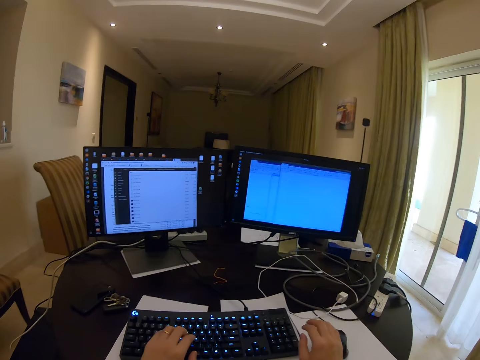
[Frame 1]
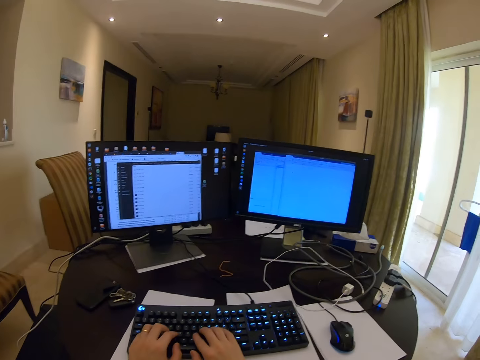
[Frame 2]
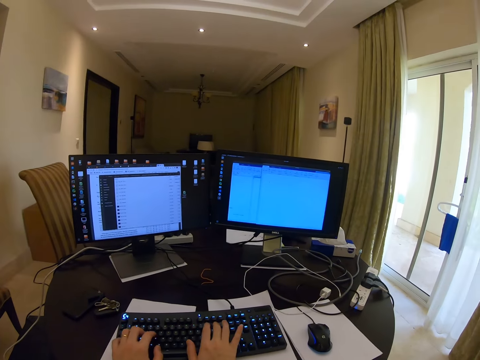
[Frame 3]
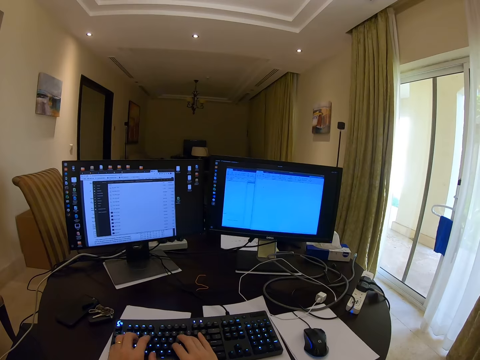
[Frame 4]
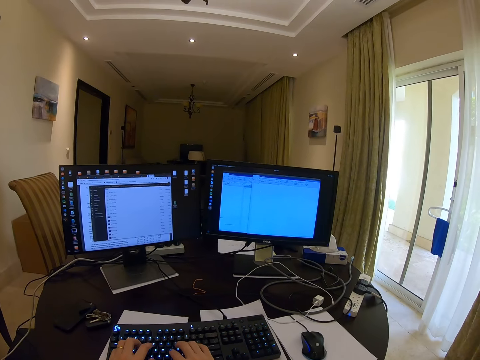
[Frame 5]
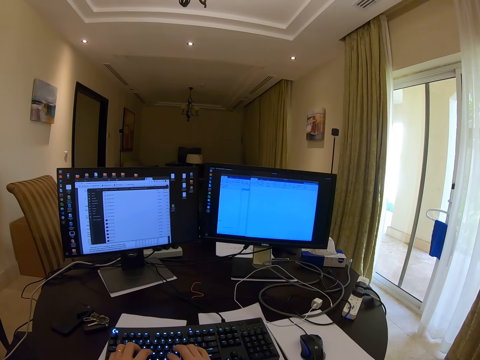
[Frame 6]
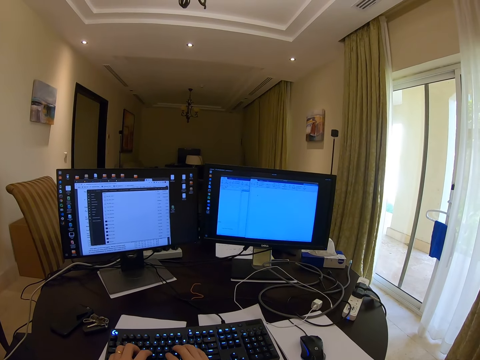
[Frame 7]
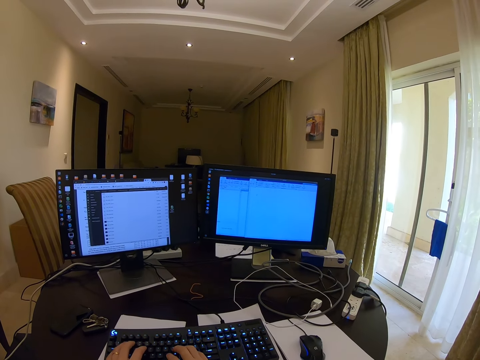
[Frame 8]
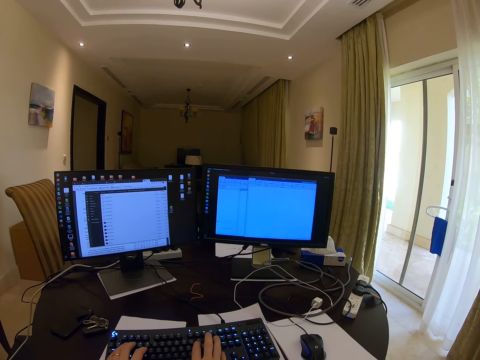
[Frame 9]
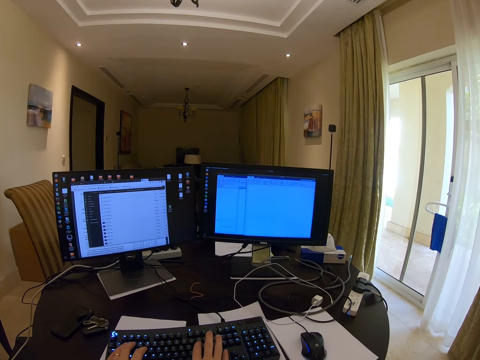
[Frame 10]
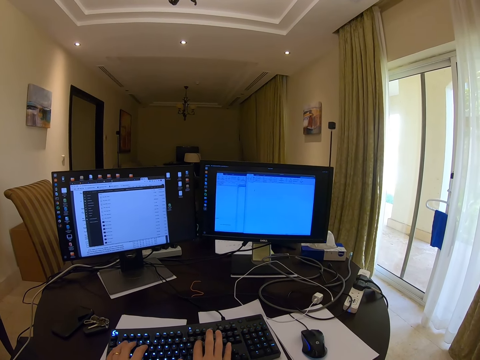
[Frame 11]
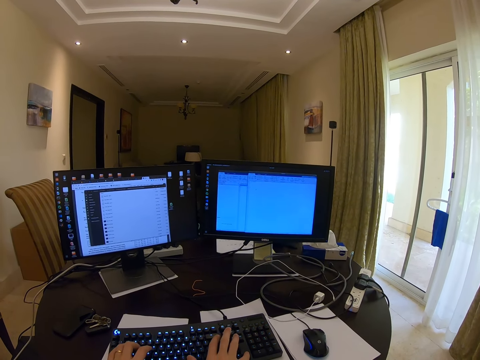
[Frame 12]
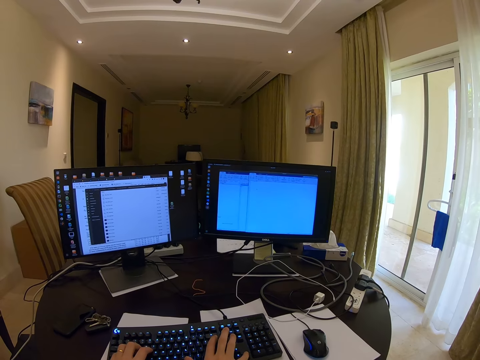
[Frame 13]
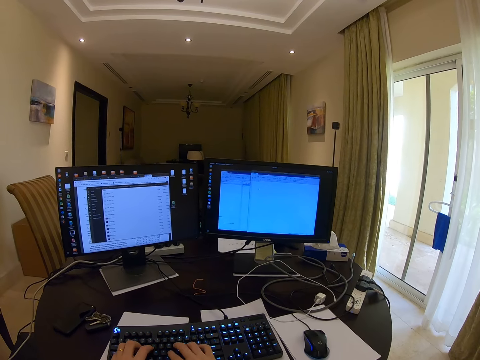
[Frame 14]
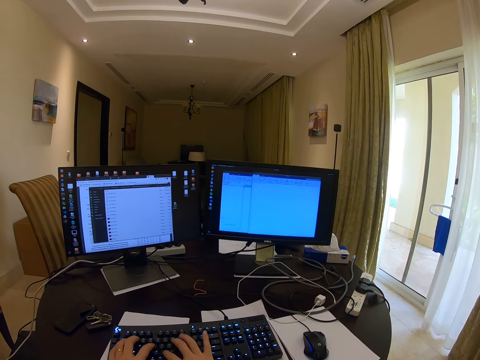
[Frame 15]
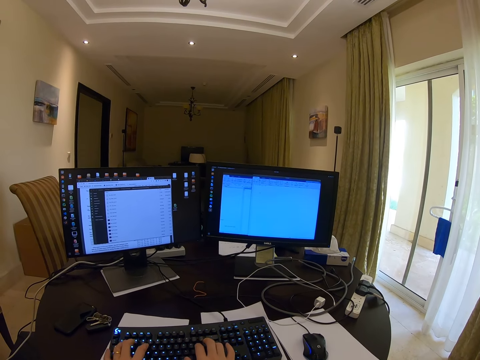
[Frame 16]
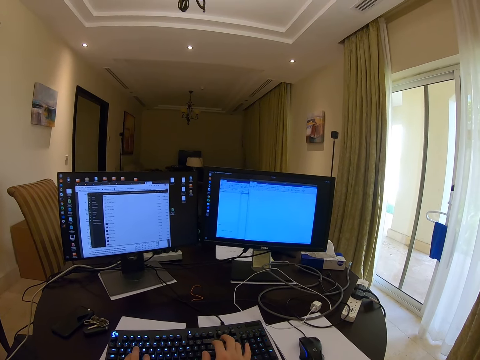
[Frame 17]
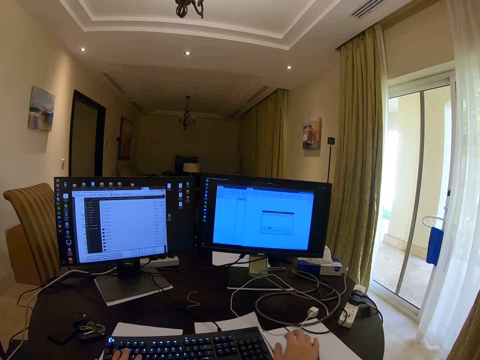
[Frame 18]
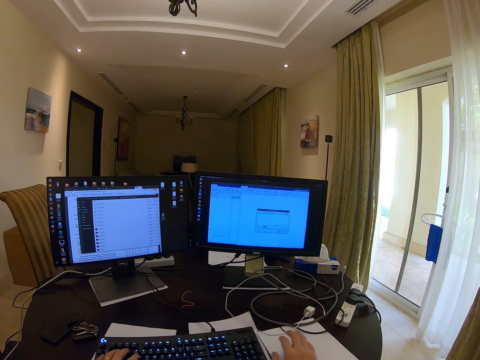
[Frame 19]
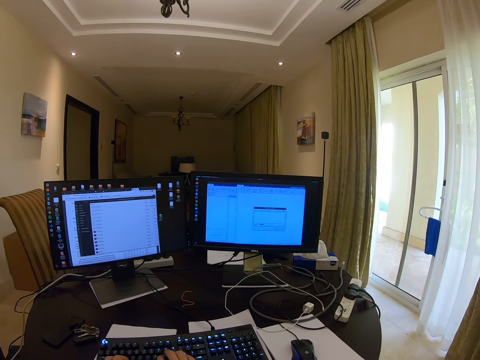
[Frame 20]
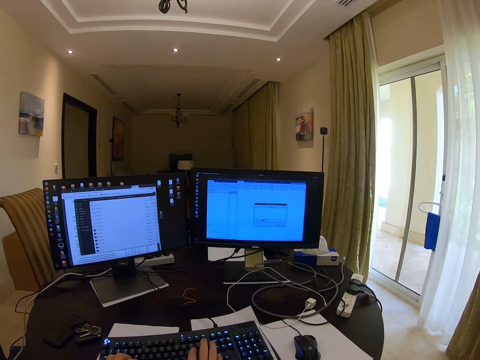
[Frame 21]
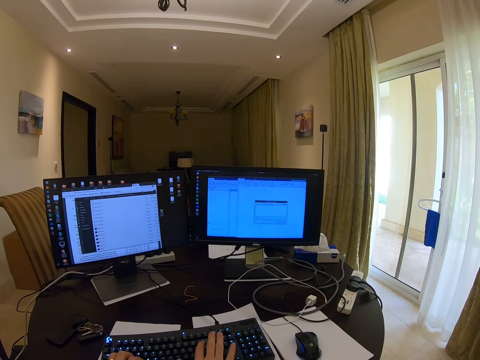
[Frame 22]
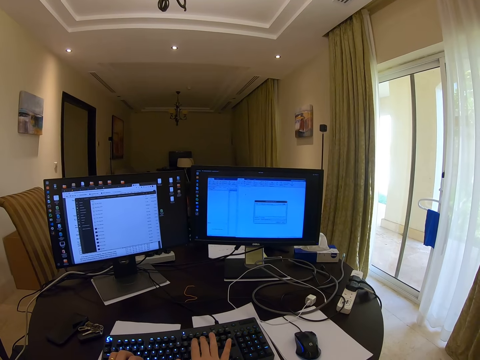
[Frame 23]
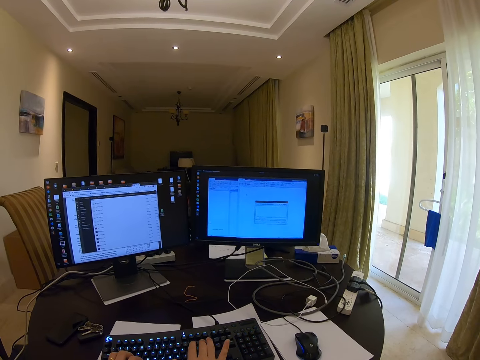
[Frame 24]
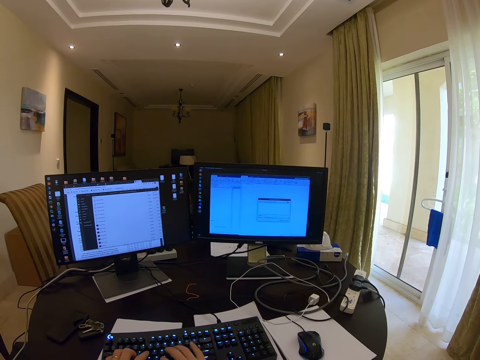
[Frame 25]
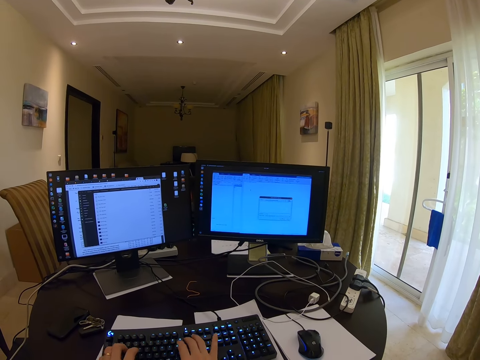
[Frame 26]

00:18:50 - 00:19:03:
The camera wearer types on the keyboard with both hands. They move the mouse. They type on the keyboard.

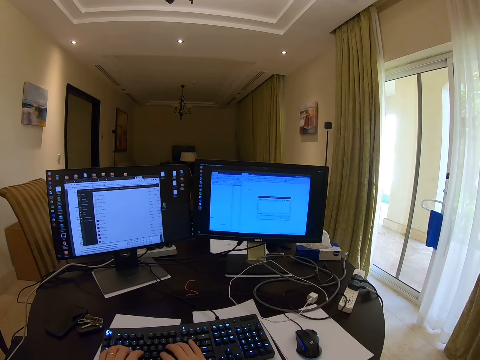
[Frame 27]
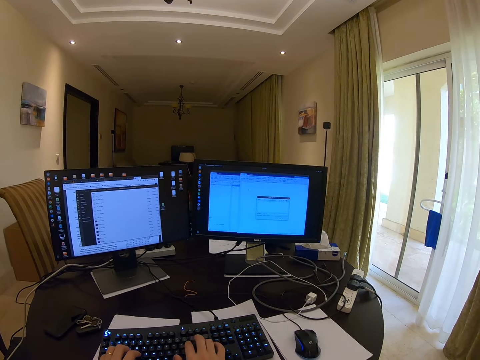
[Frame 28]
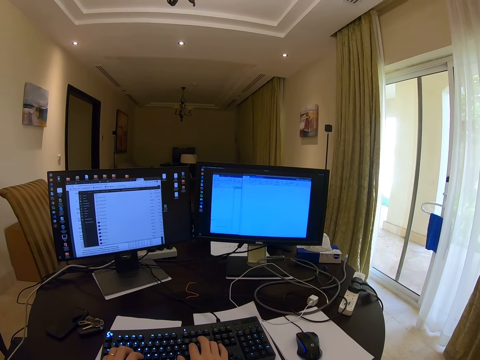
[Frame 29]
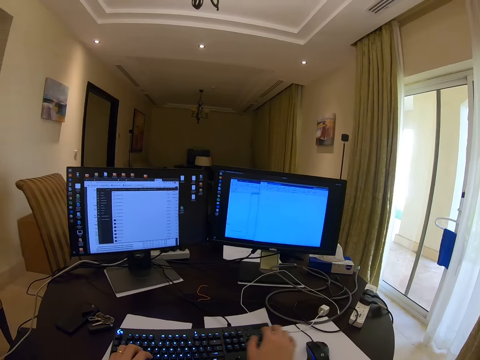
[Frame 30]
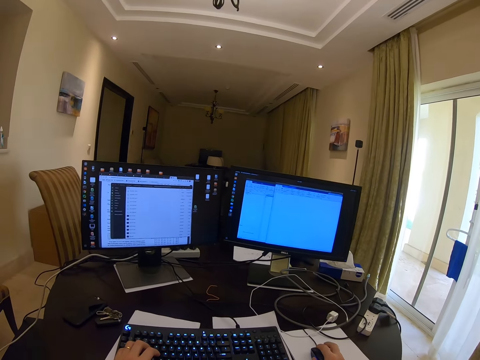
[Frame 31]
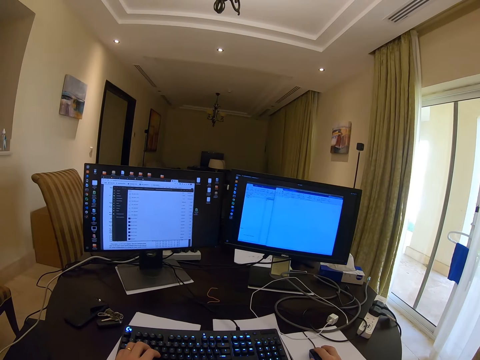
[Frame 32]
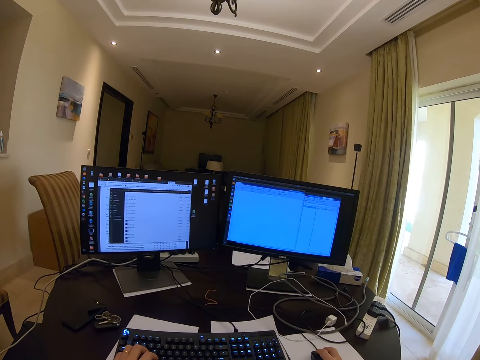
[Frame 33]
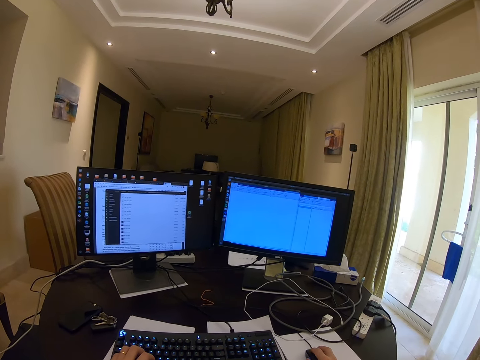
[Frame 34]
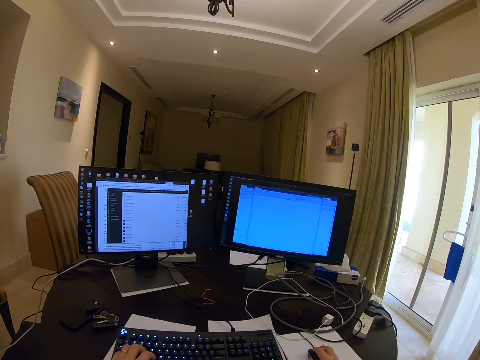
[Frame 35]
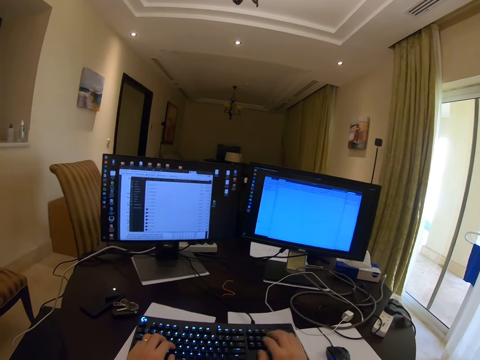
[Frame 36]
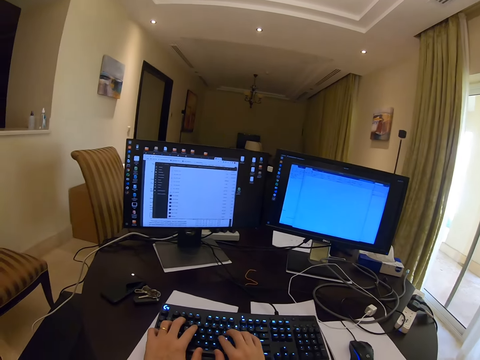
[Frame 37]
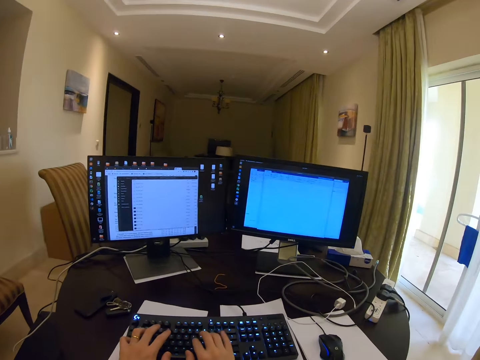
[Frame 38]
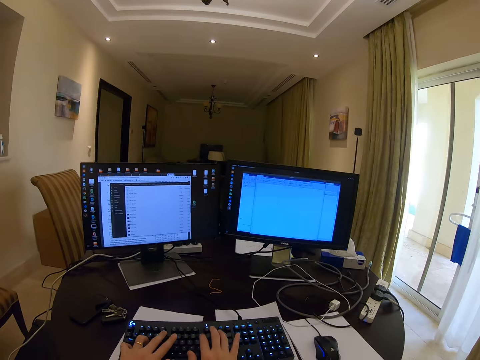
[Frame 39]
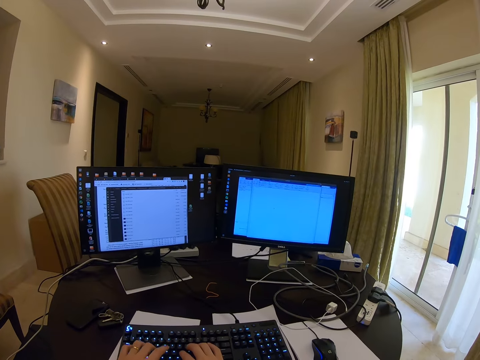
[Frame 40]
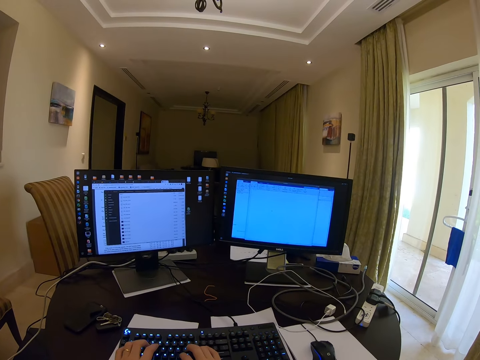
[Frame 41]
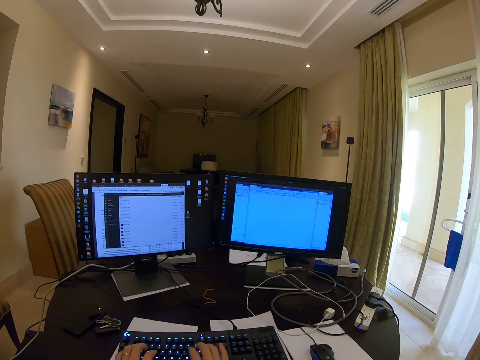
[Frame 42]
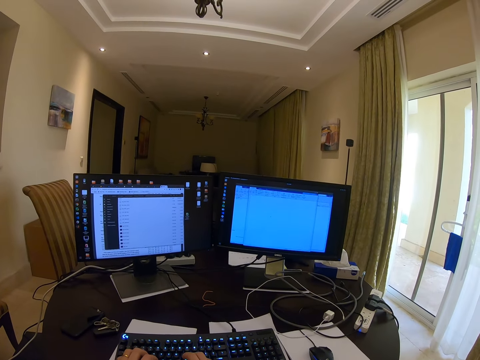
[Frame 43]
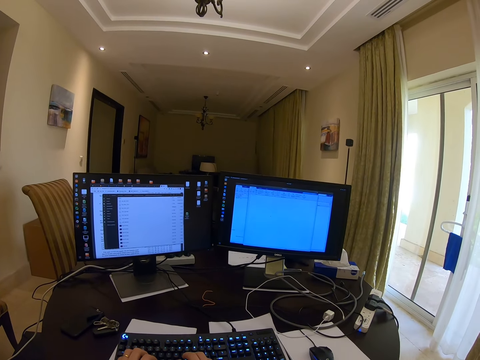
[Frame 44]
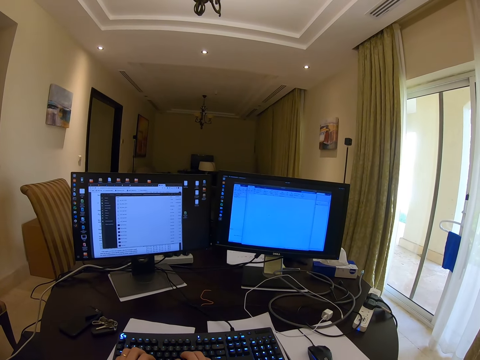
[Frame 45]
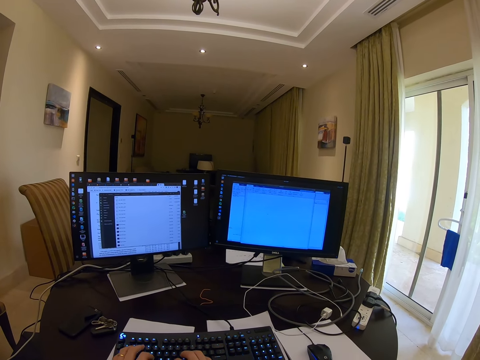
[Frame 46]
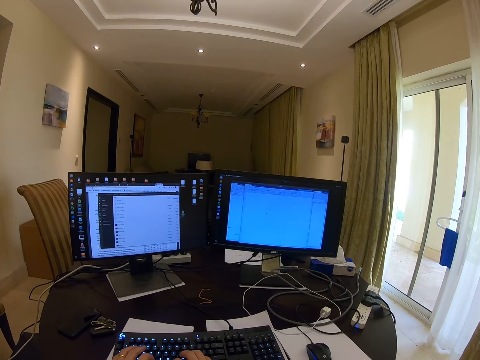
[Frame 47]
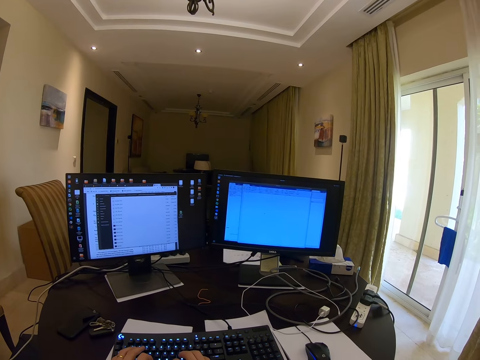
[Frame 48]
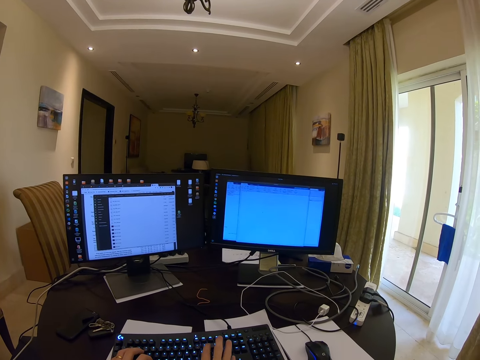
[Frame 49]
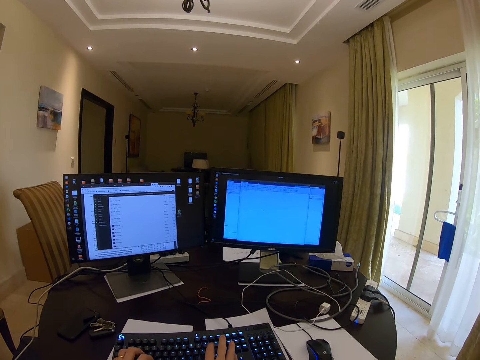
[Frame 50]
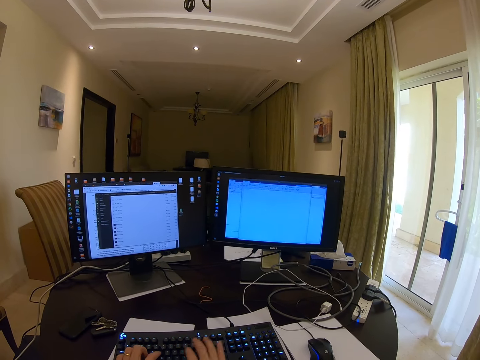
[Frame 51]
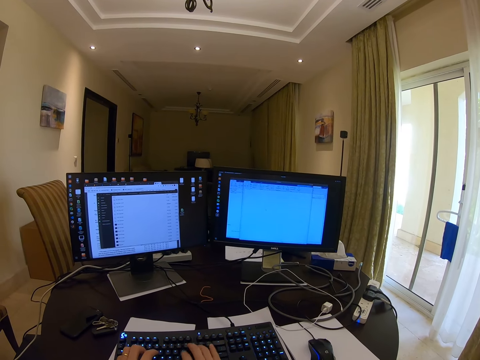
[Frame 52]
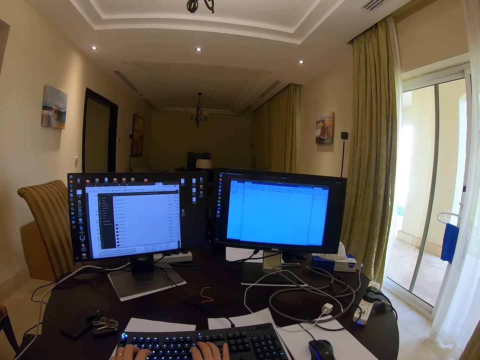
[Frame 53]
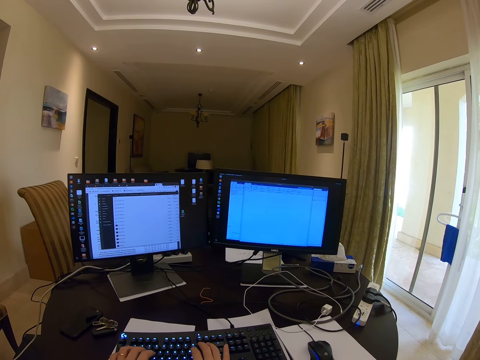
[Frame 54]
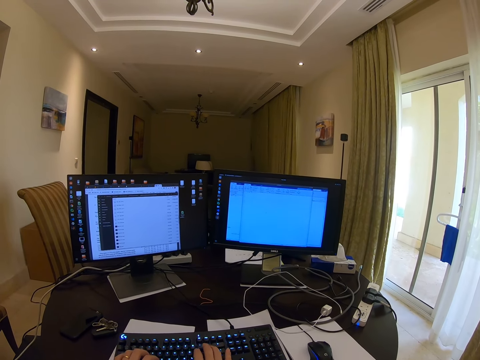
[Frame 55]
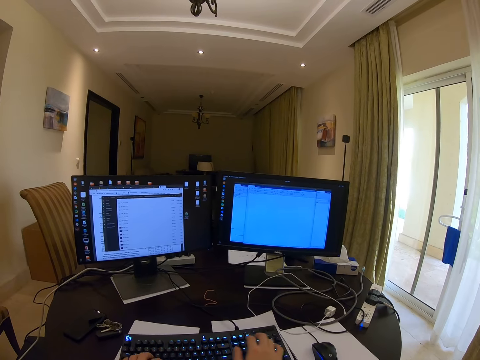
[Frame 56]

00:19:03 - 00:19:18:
The camera wearer grabs the mouse. They type on the keyboard. They type on the keyboard with both hands. They look up.
